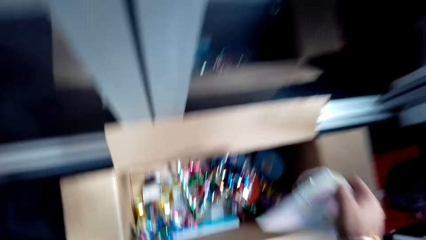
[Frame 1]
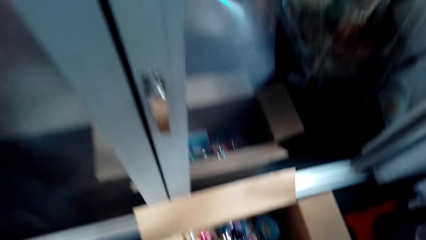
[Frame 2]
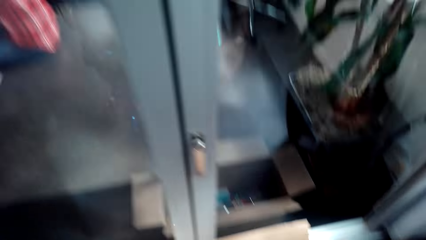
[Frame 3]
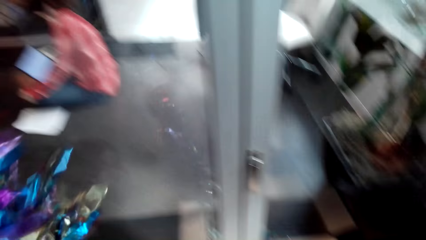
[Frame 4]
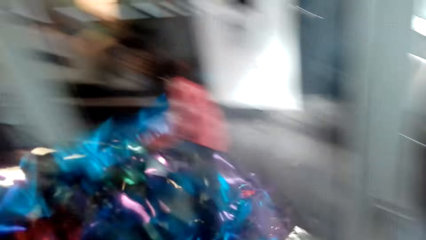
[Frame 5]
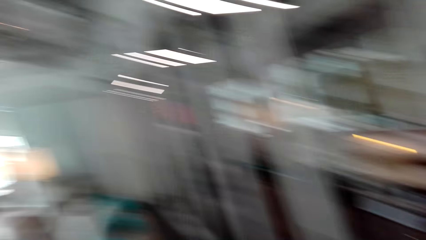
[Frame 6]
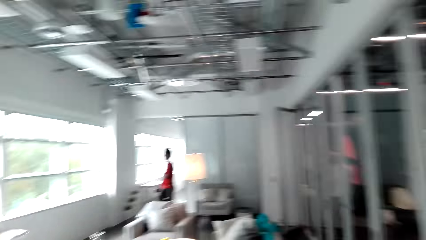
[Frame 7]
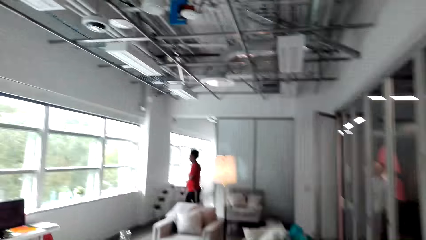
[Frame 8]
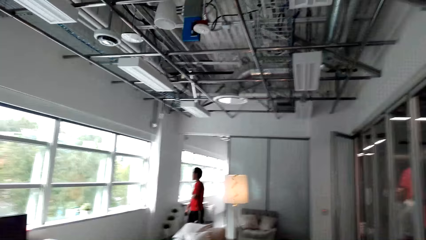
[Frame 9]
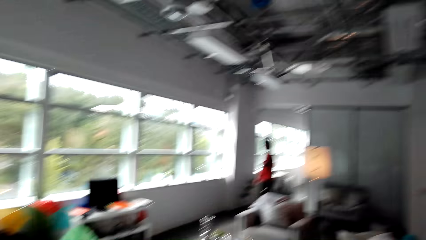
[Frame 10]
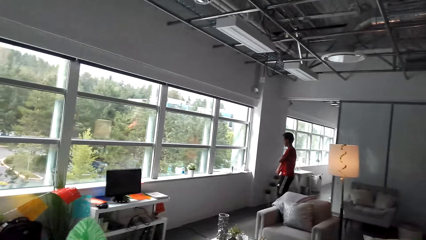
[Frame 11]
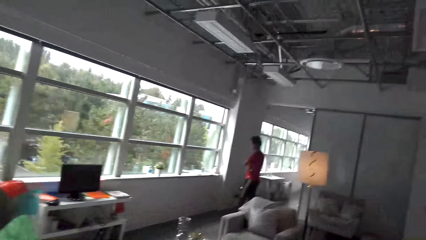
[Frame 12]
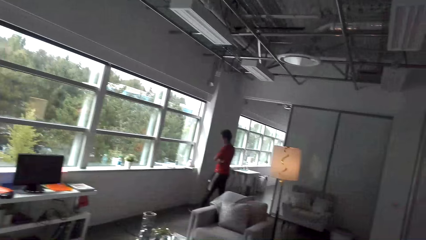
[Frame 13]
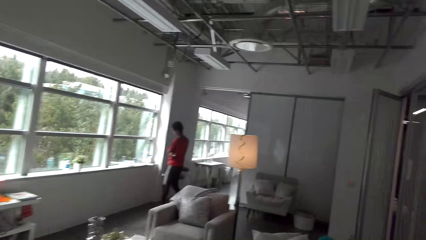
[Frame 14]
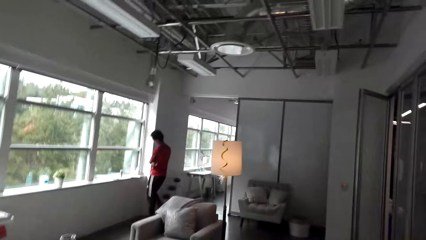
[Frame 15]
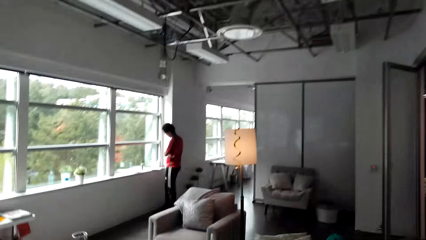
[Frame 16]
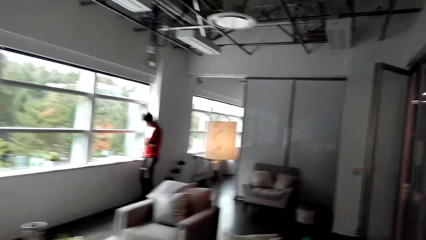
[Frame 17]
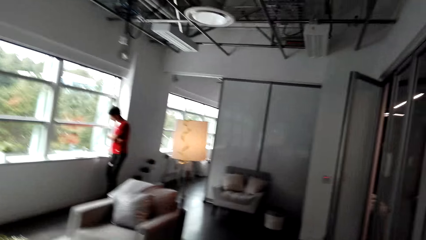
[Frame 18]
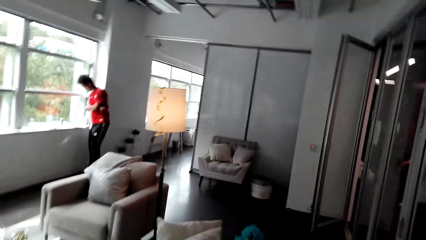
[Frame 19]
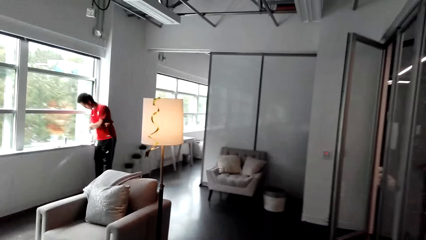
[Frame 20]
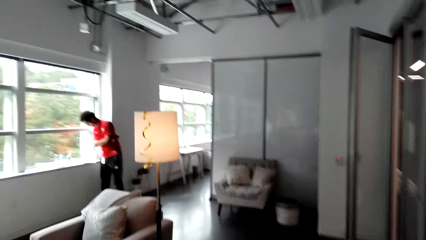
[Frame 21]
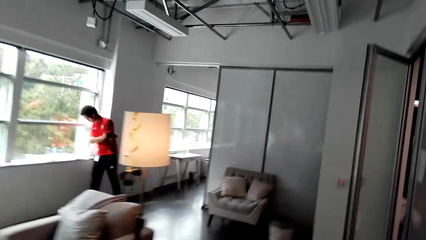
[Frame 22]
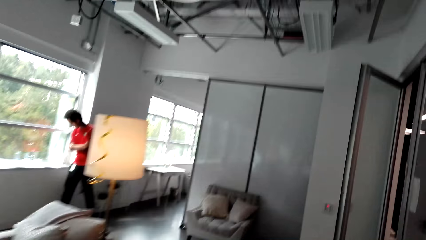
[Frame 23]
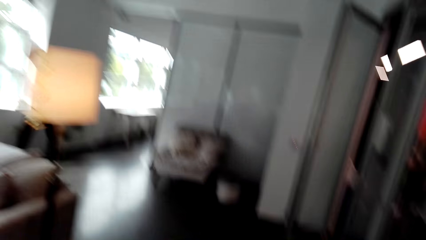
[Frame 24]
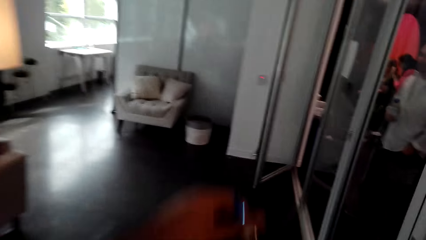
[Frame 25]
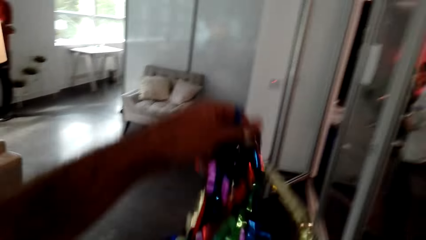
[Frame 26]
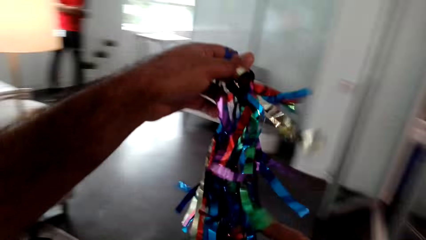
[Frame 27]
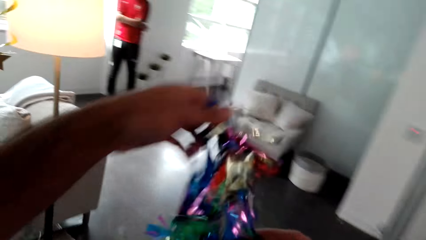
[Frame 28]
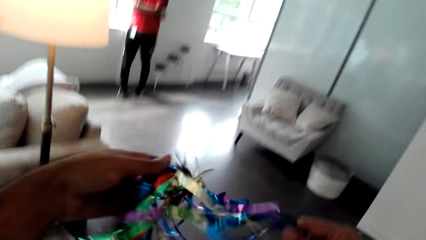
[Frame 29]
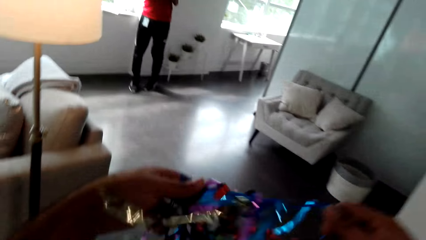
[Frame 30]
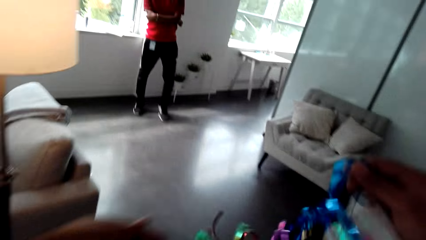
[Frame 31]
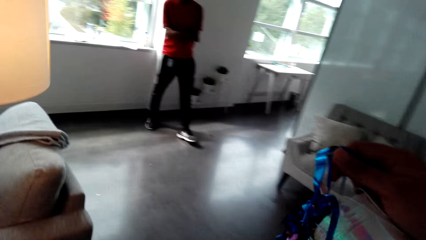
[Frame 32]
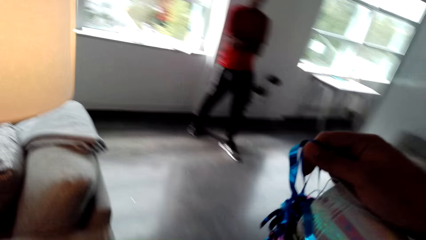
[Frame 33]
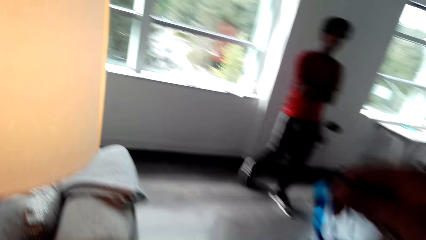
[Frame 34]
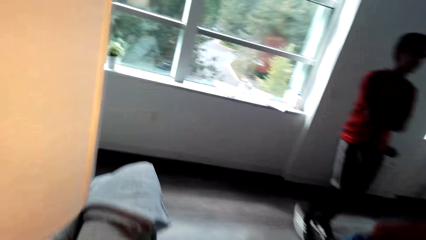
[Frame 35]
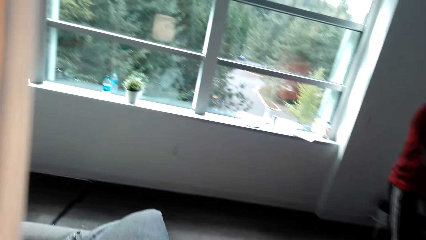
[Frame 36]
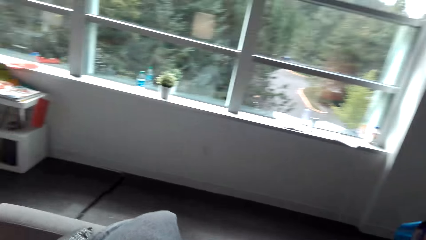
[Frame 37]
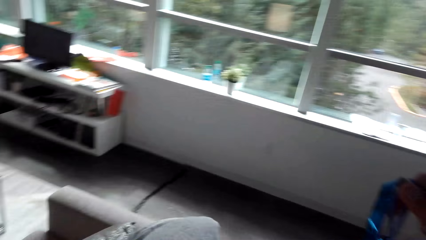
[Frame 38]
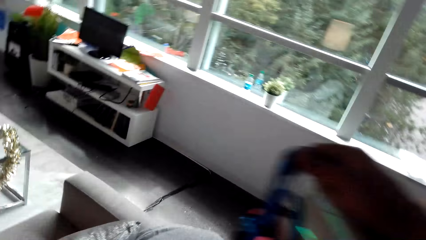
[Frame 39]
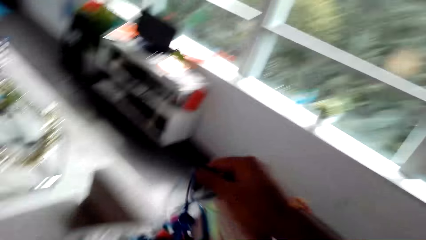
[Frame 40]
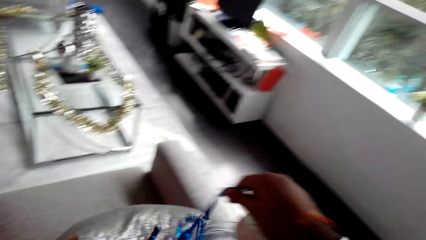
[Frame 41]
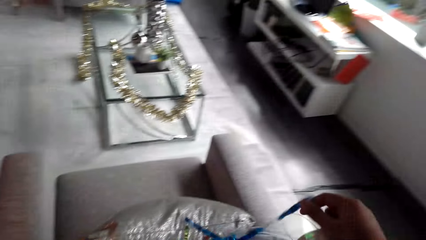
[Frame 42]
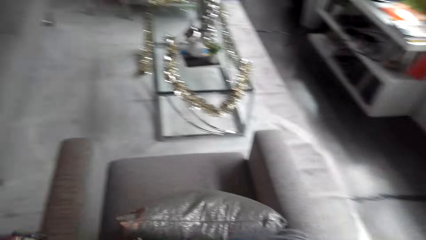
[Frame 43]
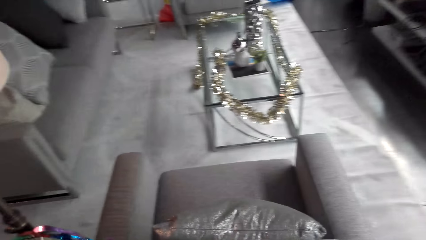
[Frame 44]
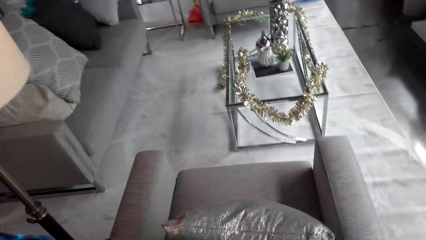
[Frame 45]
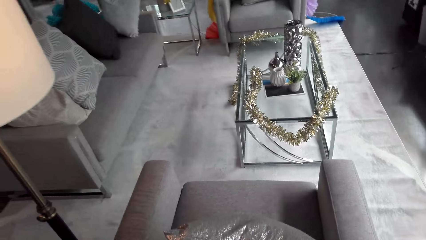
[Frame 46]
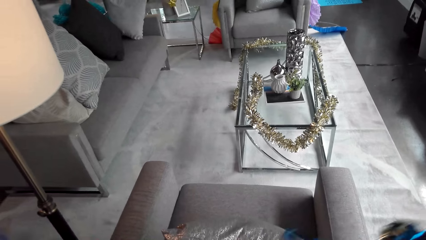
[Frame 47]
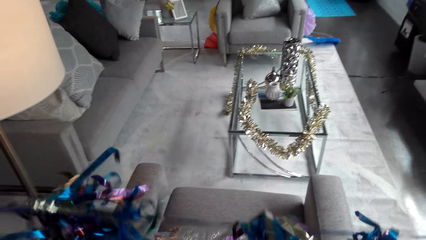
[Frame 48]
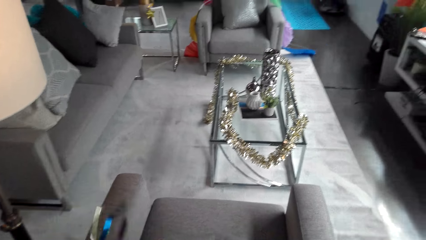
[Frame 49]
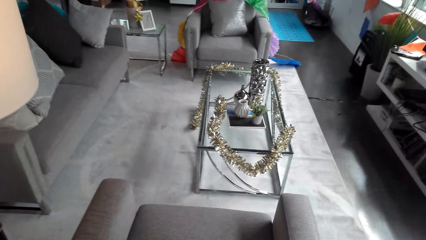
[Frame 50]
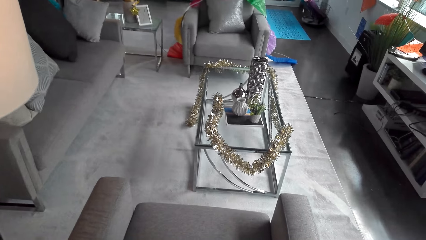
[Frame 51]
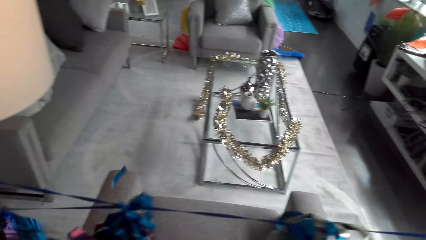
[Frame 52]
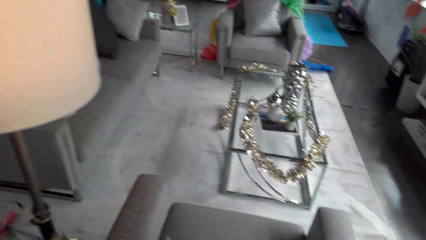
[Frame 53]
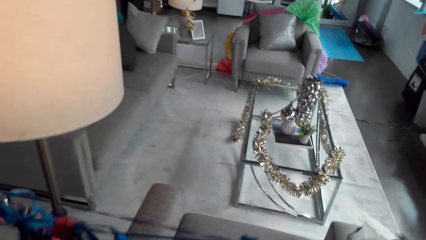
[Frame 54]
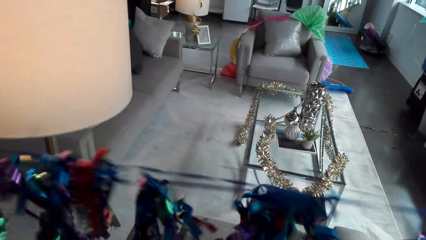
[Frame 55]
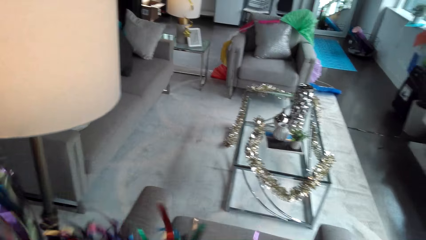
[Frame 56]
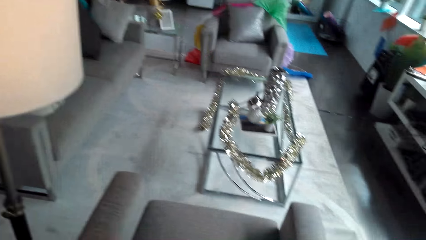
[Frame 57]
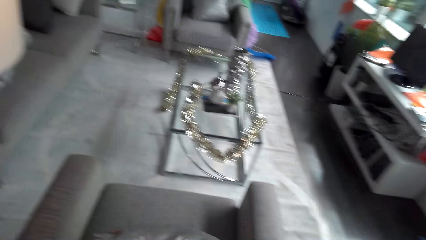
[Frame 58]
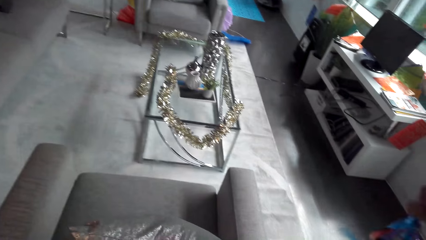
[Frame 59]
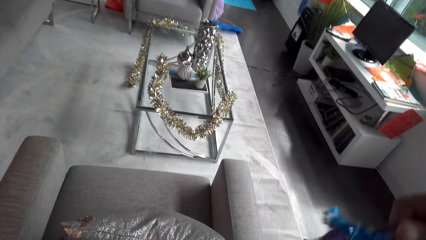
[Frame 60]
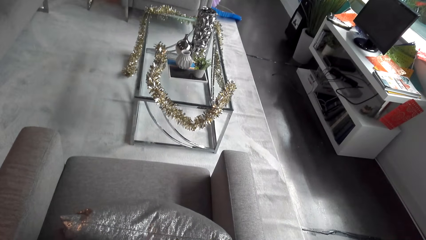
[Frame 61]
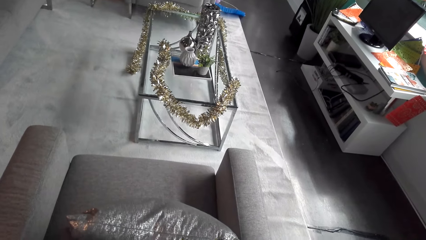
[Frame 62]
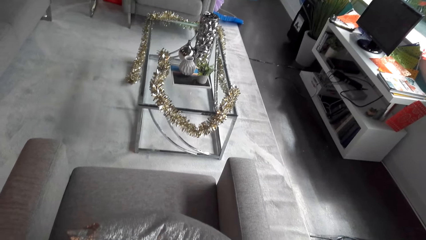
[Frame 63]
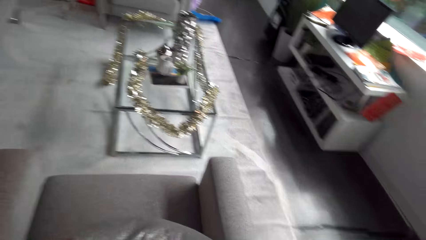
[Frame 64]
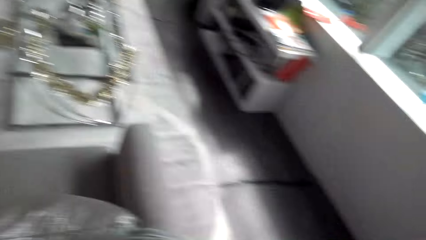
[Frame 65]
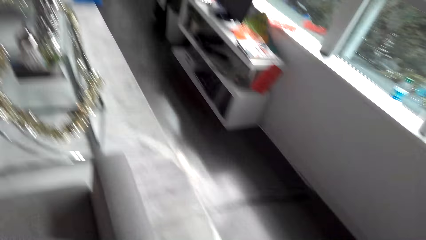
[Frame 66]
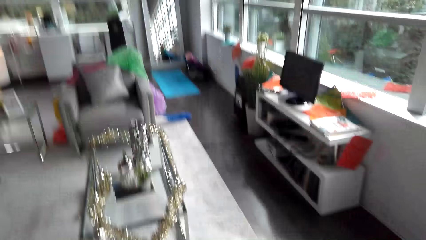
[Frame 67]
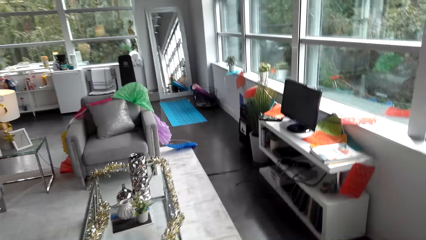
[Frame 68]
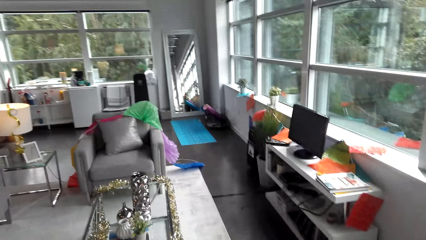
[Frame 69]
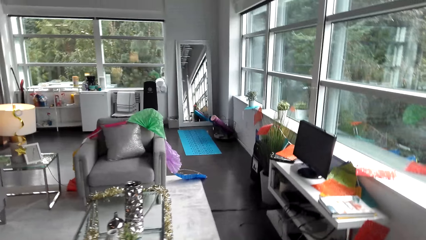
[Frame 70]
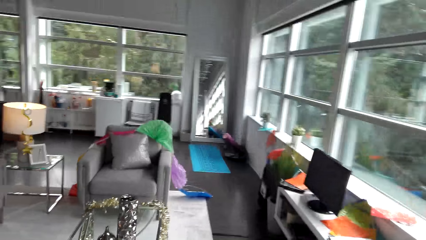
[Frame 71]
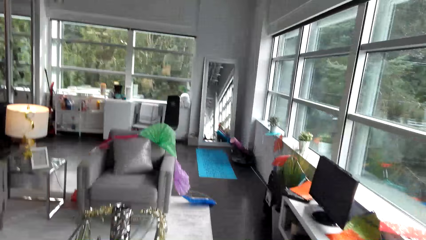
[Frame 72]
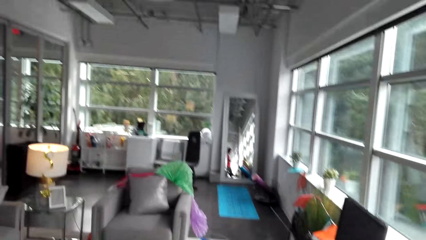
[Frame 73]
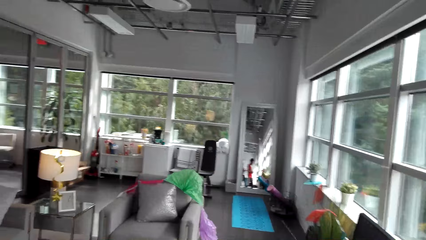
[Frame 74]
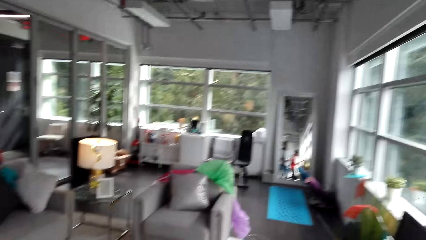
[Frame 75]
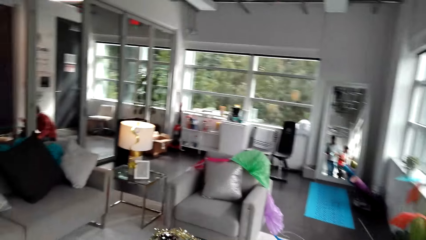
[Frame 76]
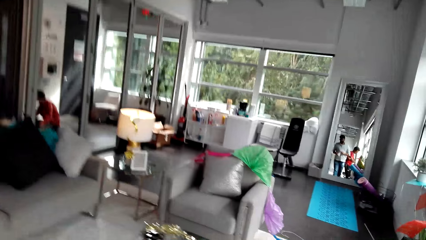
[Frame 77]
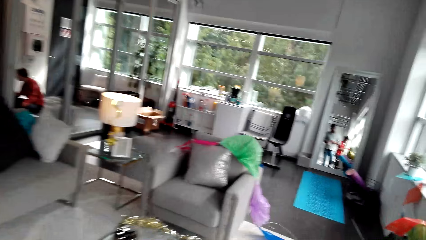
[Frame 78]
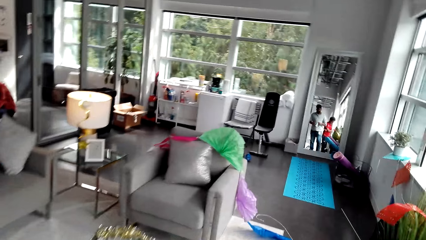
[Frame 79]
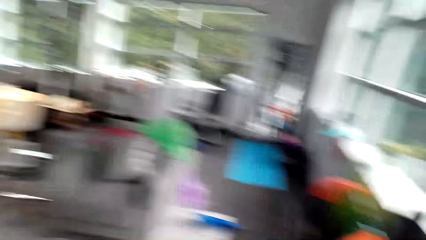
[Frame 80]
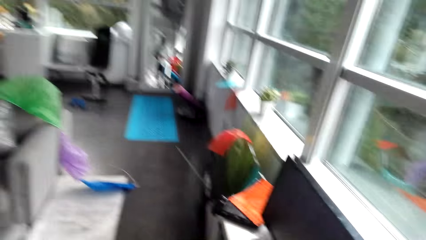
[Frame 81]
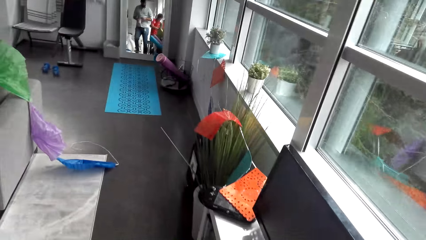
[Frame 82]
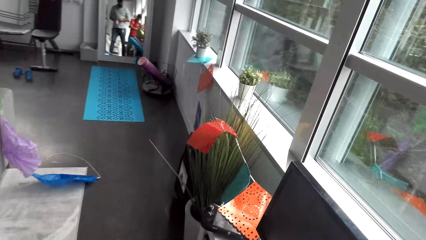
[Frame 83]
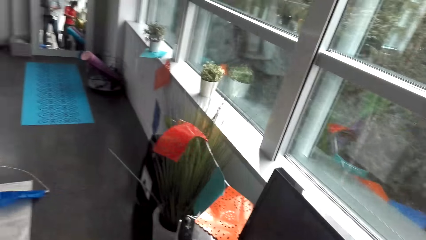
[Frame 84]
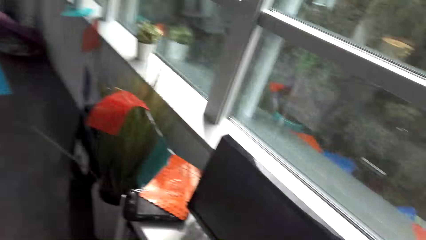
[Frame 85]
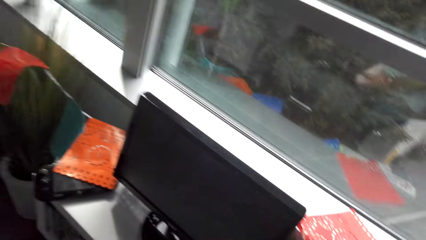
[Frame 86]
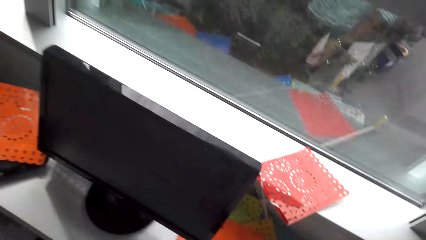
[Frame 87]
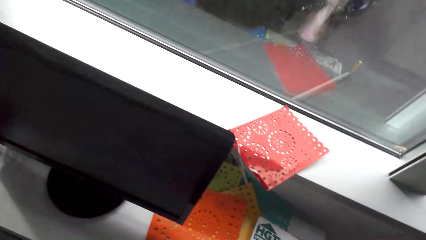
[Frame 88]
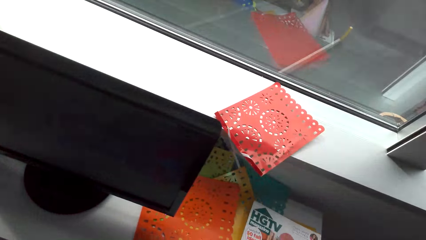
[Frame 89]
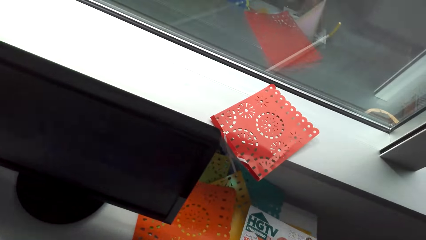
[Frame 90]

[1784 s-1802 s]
The camera wearer carries the flowers. A man walks in the room. The camera wearer stretches the flowers on his way. He converses with the man. He wraps the flowers on the seat. He puts the decoration around the couch. He walks in the room.
